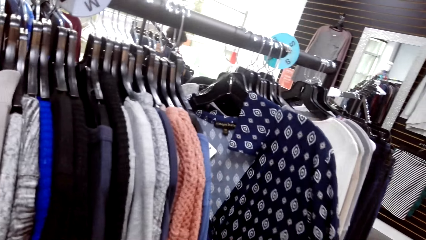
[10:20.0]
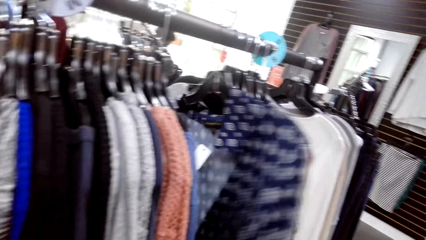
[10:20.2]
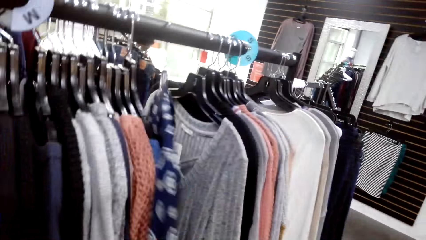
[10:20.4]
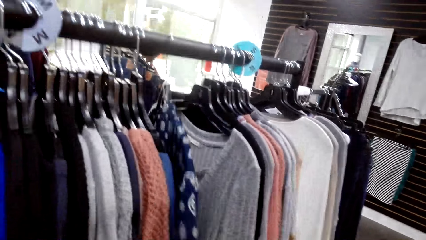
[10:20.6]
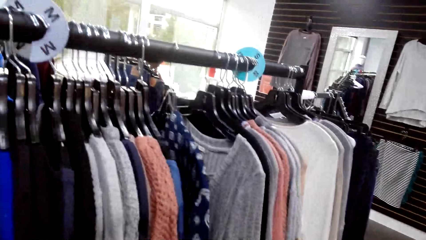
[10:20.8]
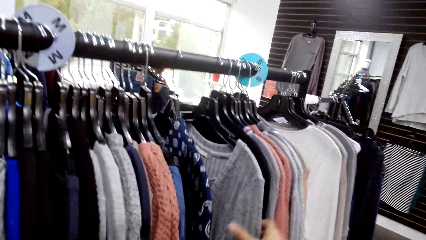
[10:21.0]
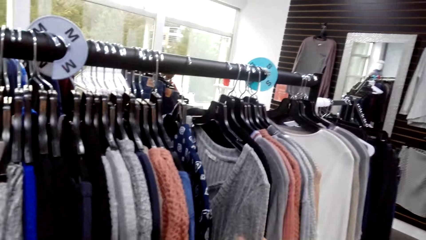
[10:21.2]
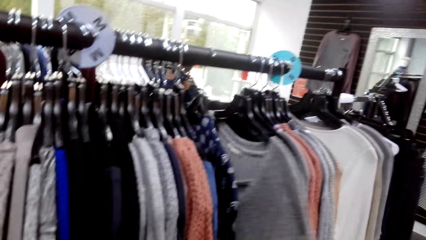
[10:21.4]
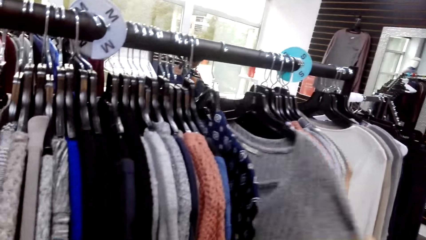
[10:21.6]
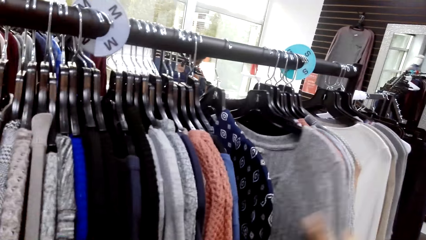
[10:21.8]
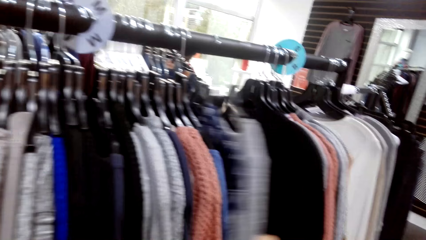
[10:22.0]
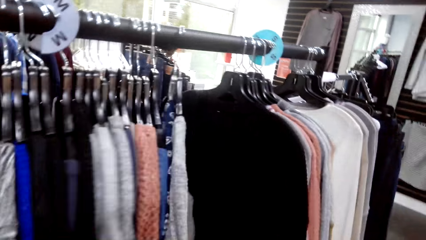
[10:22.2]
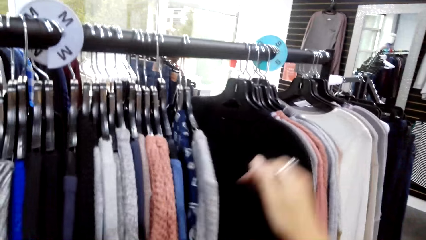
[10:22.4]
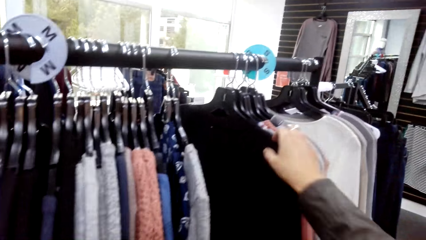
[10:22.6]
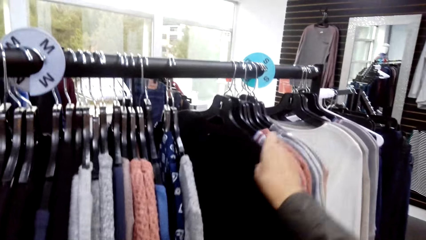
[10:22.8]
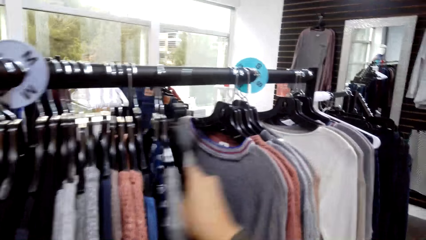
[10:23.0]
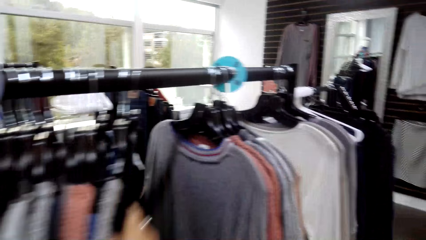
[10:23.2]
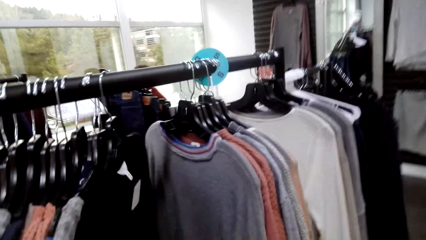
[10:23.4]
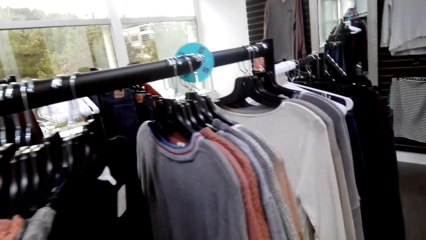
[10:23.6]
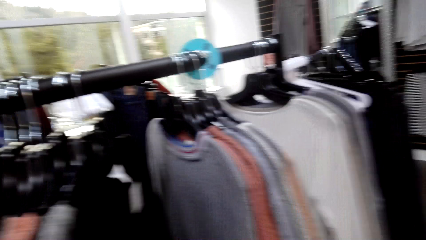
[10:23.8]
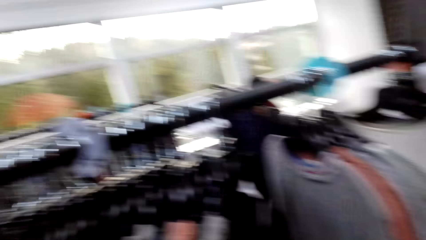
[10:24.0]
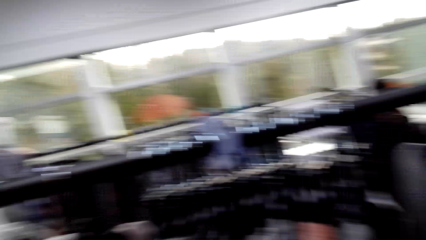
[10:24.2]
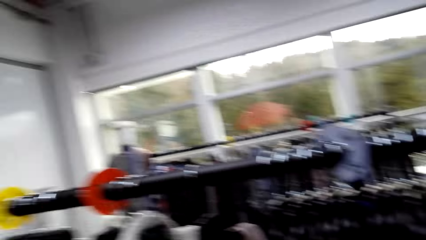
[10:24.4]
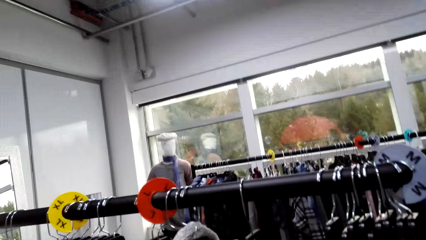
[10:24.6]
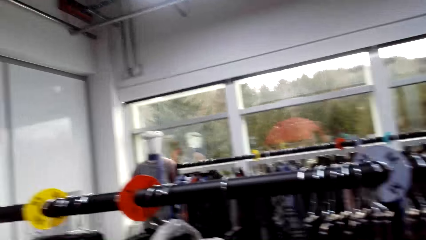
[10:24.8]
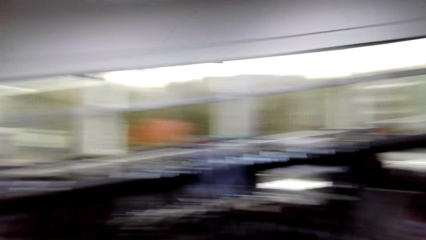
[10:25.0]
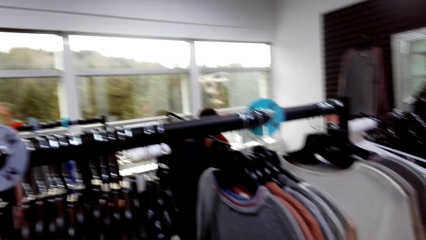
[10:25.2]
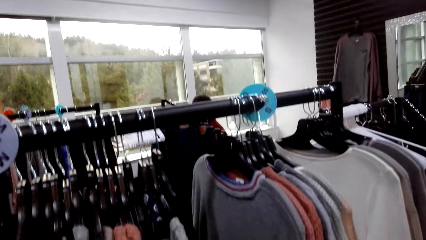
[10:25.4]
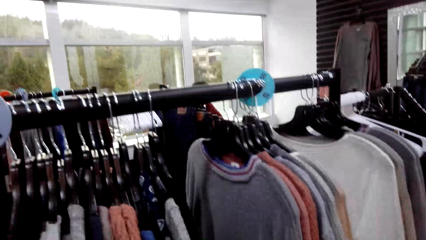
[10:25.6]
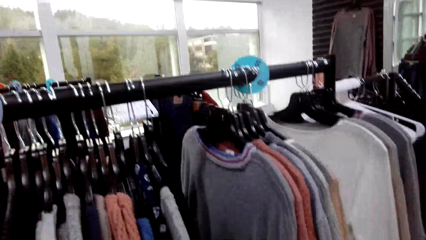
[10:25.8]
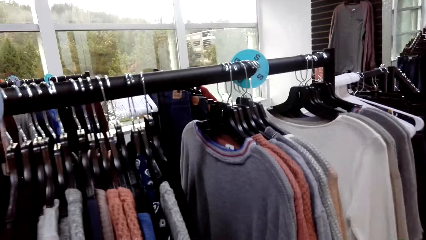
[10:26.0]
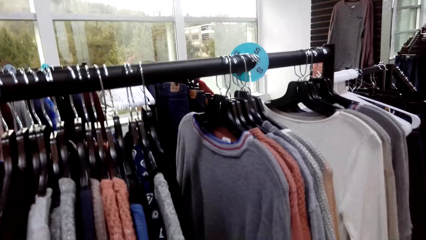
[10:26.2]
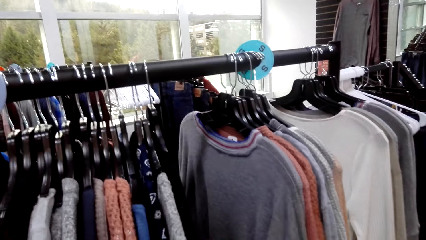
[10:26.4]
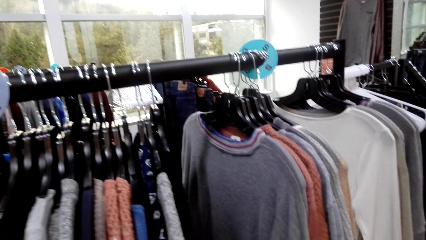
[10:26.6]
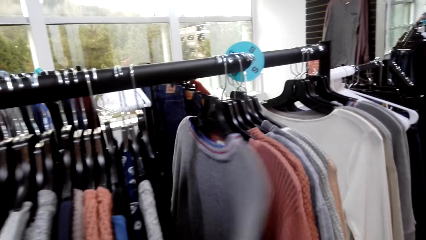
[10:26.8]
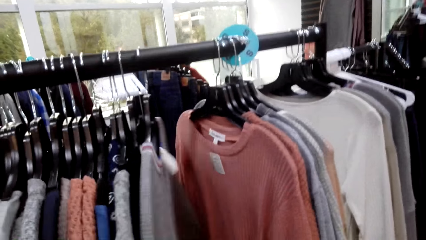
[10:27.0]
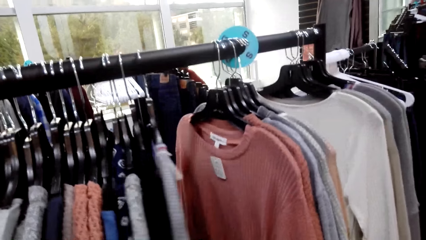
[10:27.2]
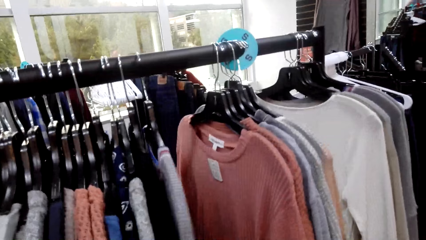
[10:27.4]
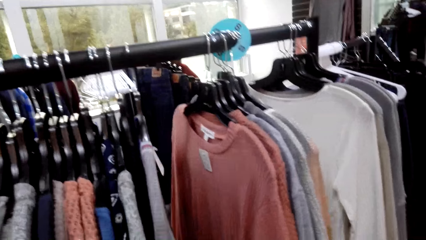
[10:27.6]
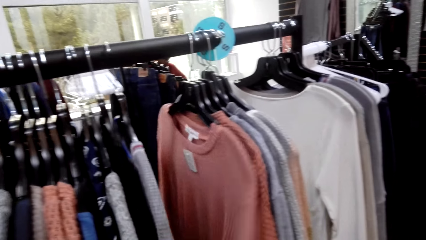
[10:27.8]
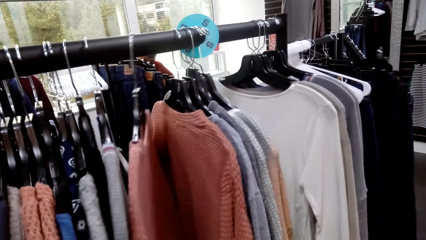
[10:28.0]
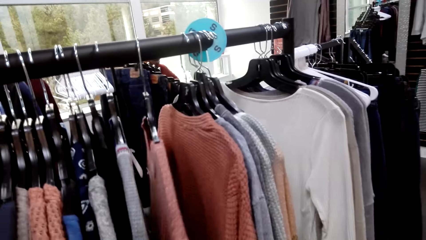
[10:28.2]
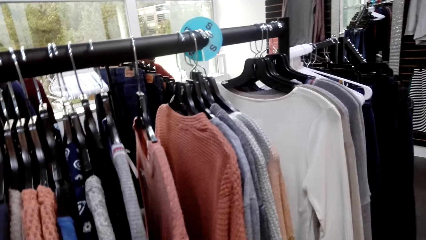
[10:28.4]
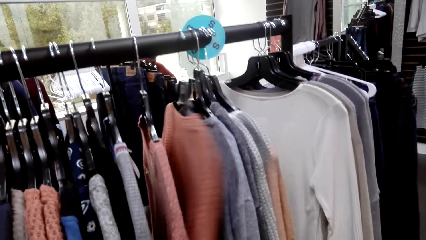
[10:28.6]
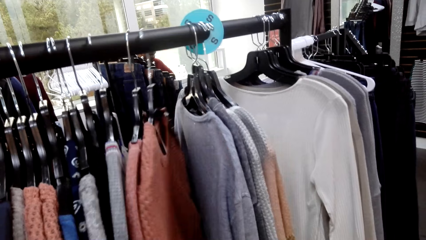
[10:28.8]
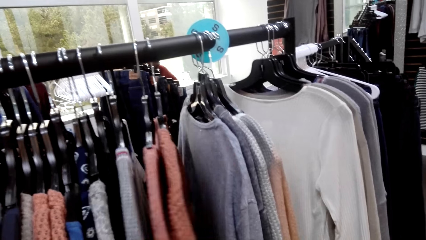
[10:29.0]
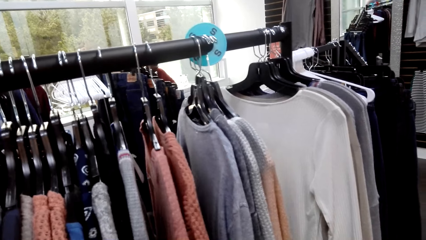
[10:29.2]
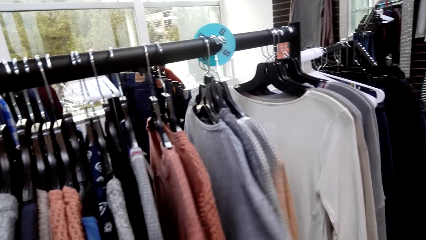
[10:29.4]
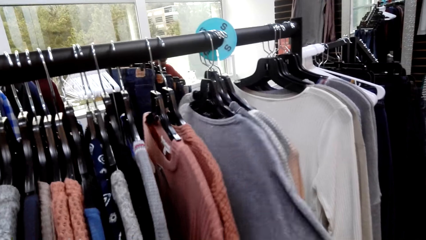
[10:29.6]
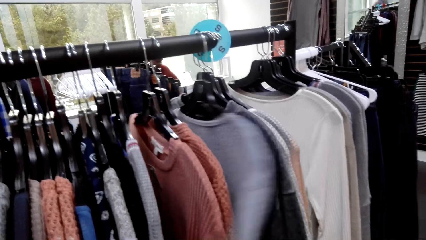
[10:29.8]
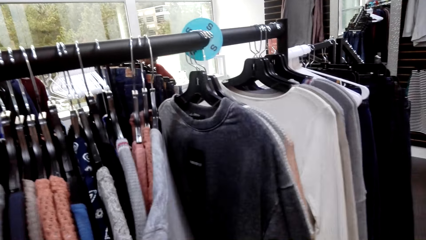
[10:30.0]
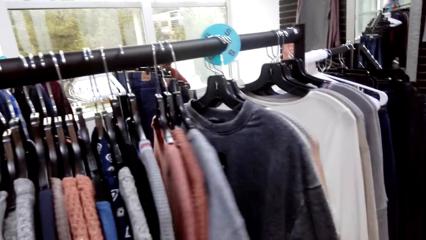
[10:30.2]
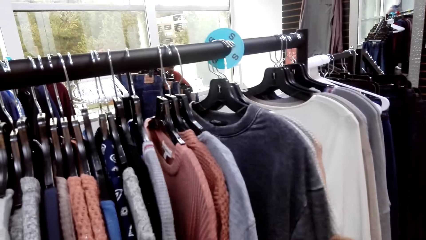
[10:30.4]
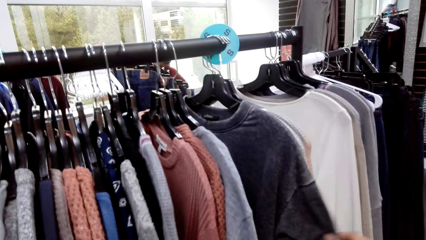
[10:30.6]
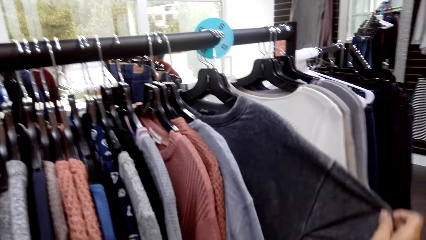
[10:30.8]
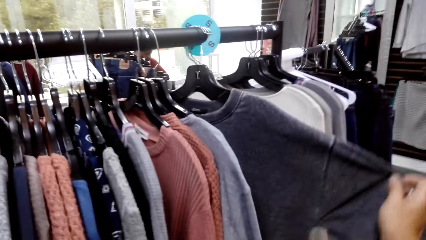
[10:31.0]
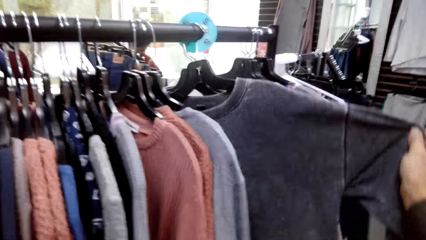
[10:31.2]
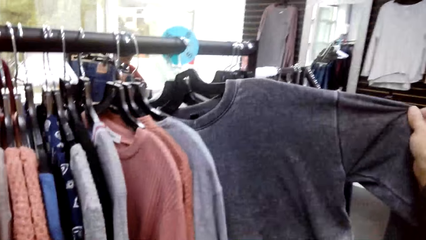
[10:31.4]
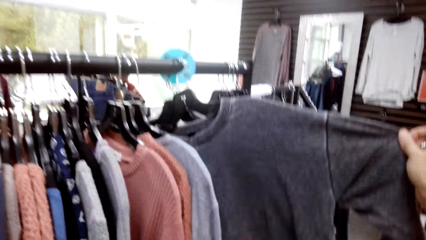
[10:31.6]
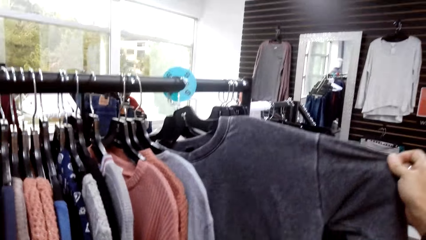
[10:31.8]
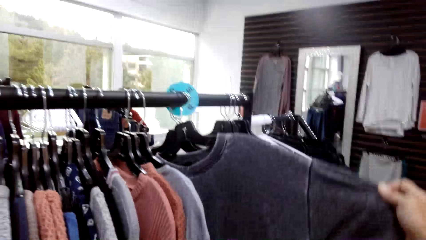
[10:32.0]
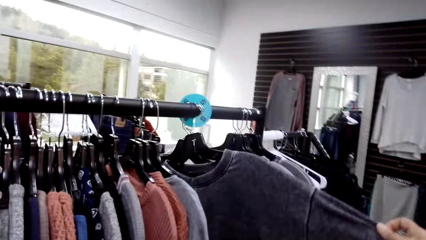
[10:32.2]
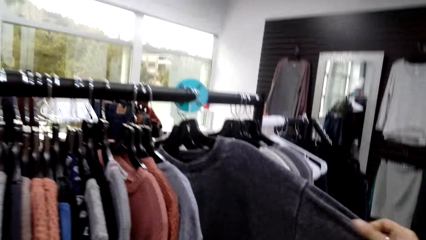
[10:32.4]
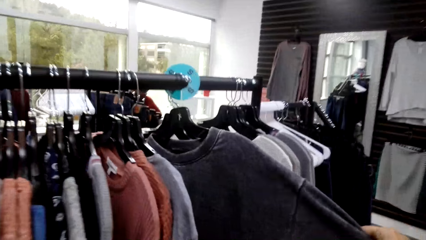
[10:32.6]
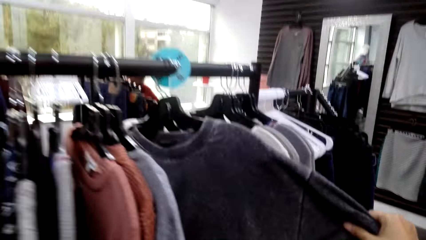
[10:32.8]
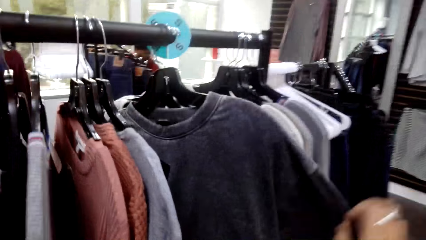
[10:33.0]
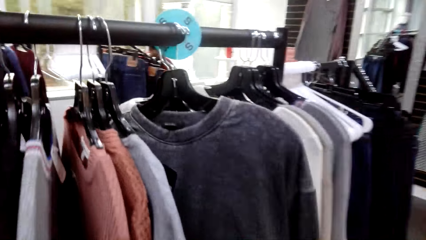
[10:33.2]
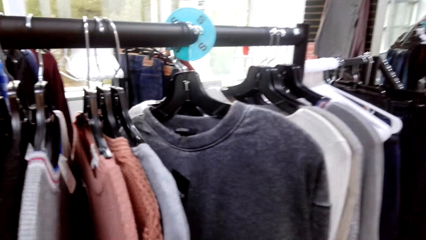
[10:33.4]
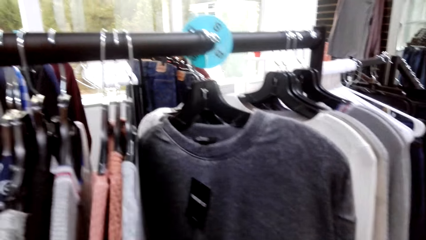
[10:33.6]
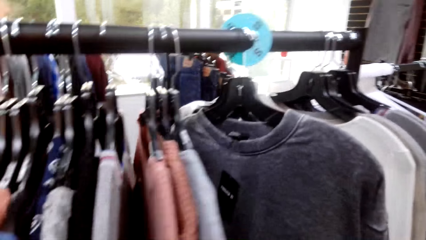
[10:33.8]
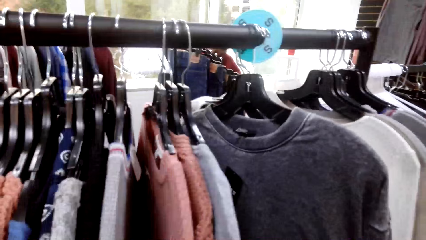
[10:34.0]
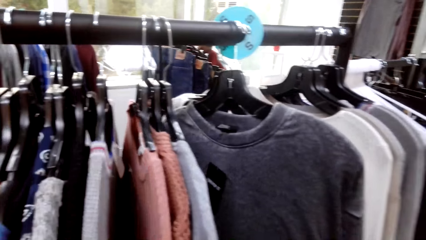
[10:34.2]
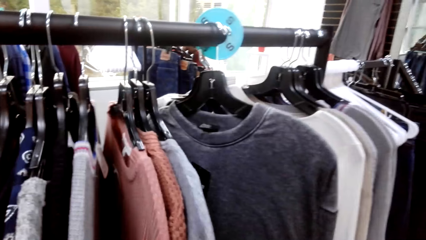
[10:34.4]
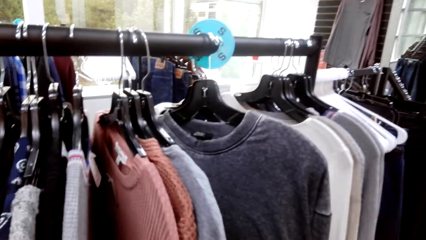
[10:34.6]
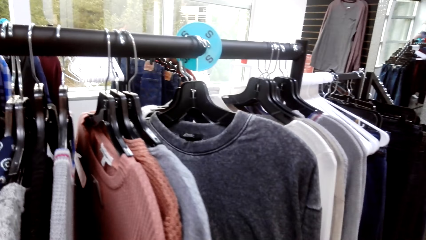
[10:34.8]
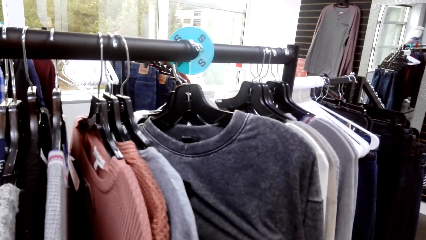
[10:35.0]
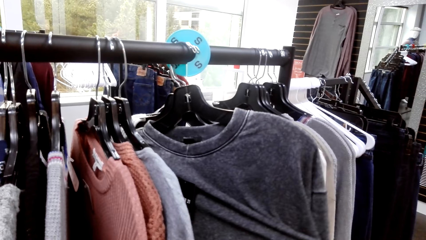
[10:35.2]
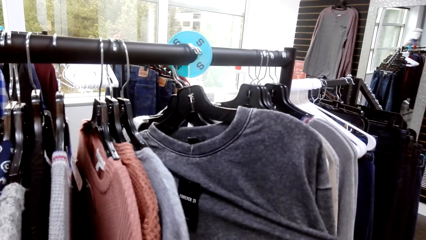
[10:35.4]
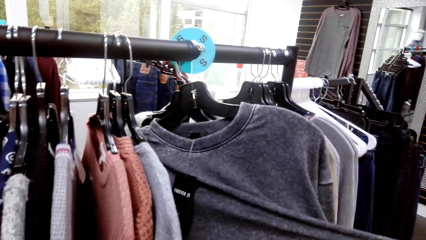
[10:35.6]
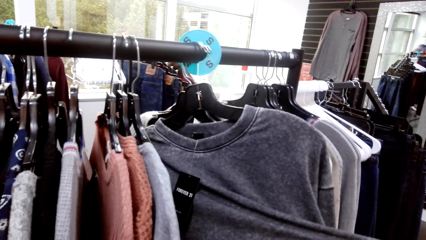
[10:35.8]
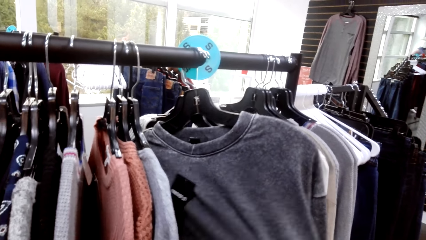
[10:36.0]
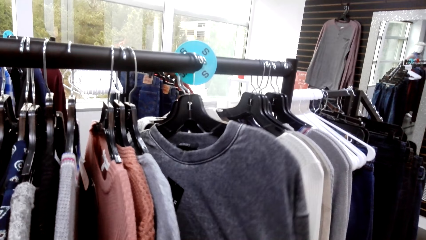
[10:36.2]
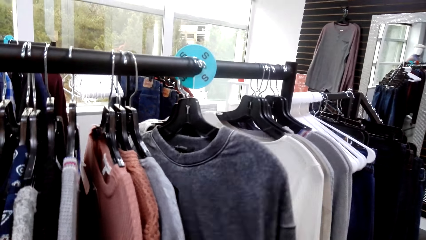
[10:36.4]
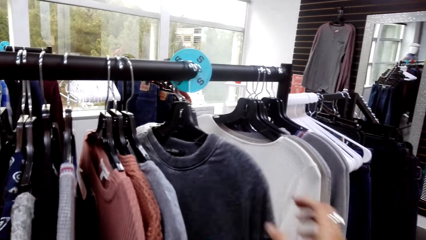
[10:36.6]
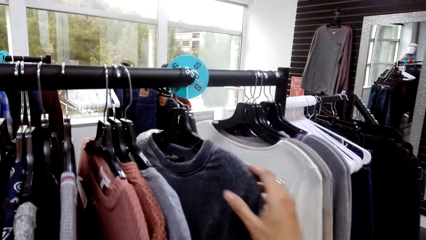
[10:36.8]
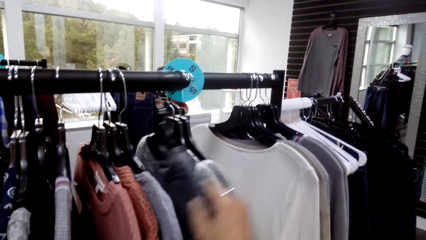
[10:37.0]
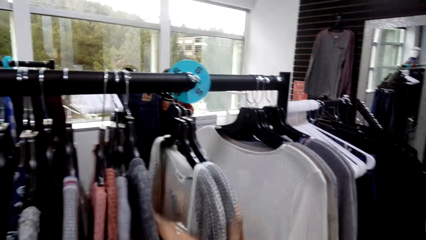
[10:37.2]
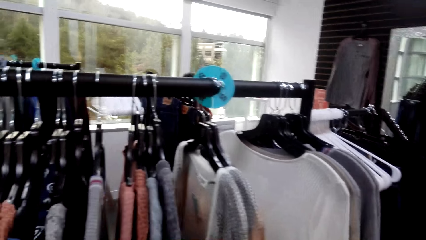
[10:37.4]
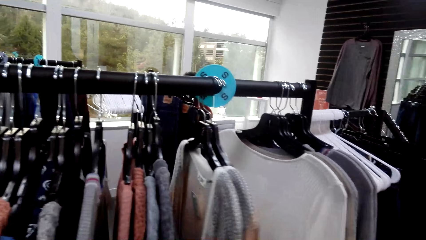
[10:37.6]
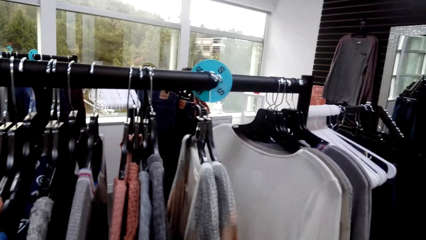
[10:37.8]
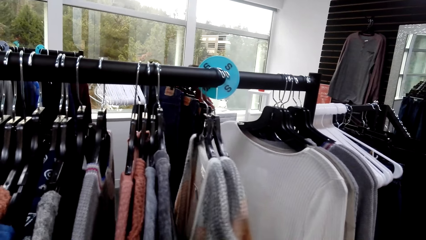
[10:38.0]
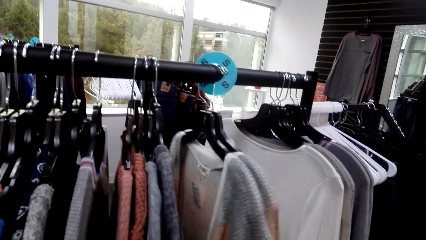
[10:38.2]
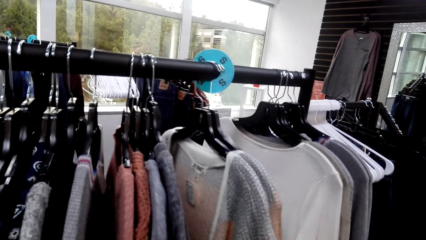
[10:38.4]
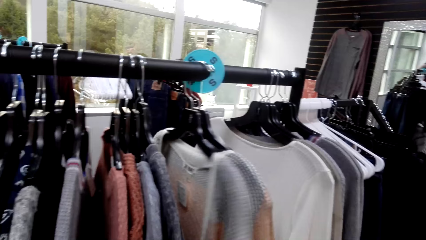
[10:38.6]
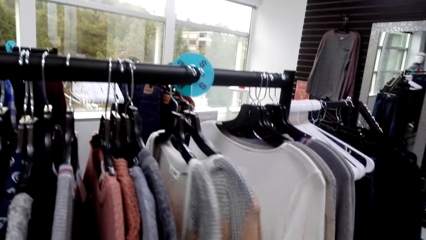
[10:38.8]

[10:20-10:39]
The camera wearer touches the other cloth on the cloth line. They check a cloth.
